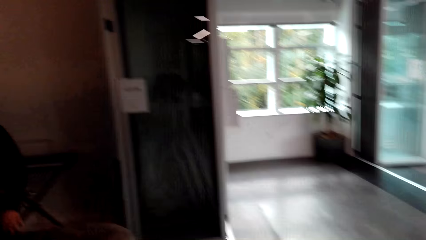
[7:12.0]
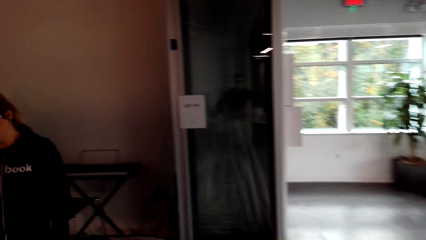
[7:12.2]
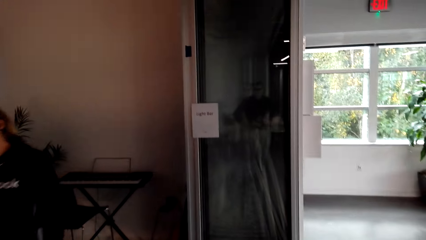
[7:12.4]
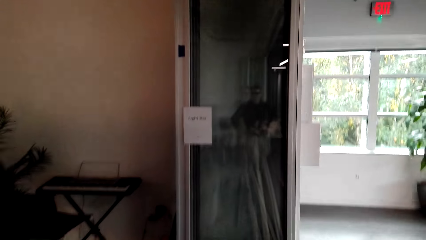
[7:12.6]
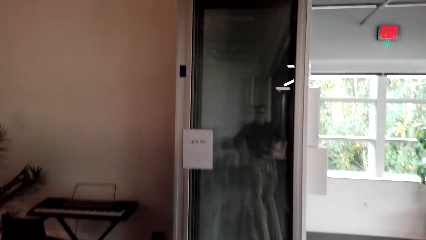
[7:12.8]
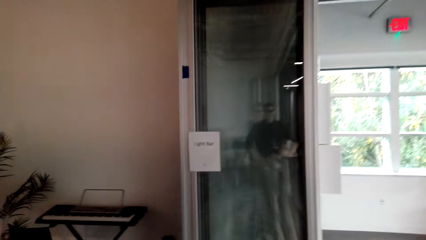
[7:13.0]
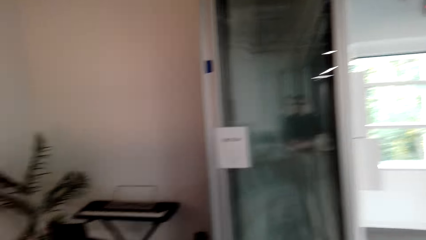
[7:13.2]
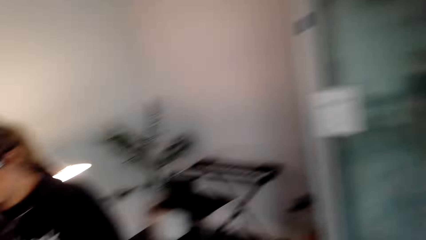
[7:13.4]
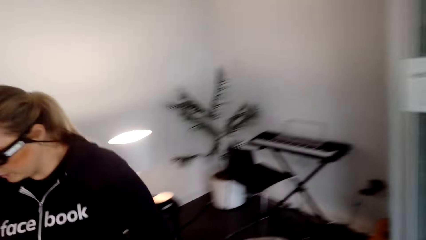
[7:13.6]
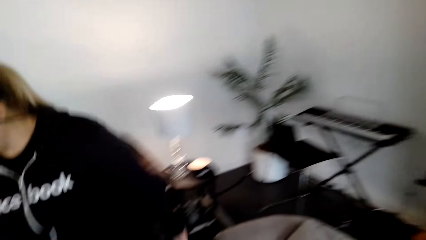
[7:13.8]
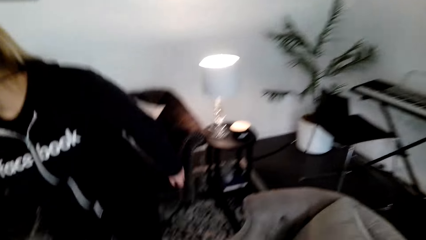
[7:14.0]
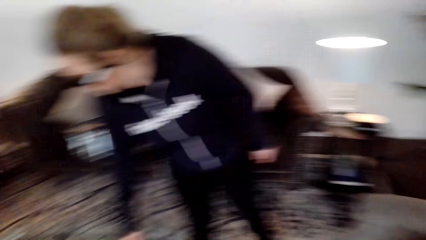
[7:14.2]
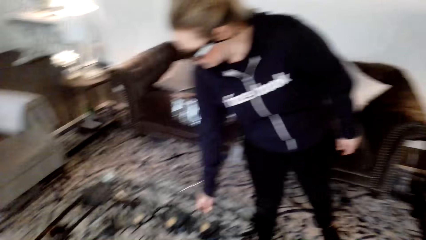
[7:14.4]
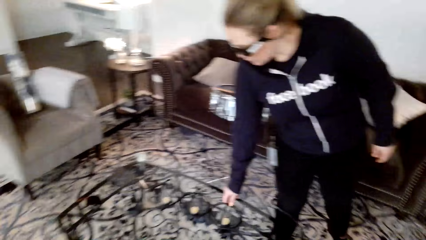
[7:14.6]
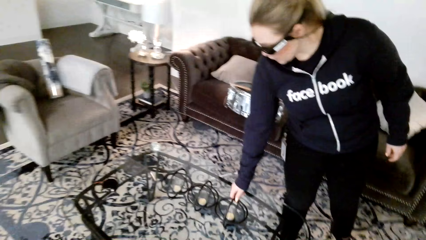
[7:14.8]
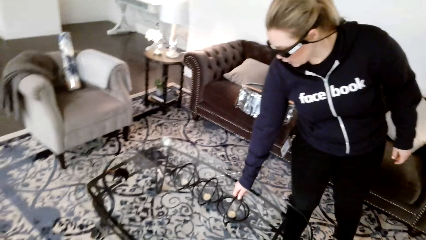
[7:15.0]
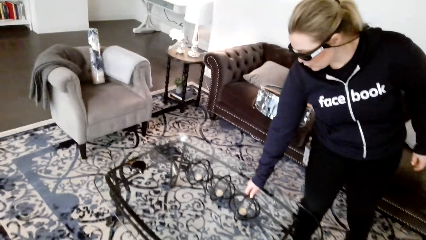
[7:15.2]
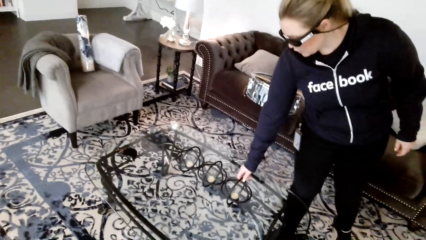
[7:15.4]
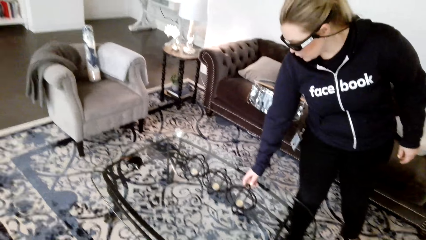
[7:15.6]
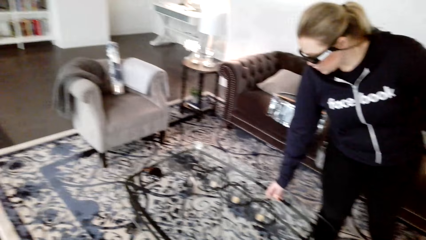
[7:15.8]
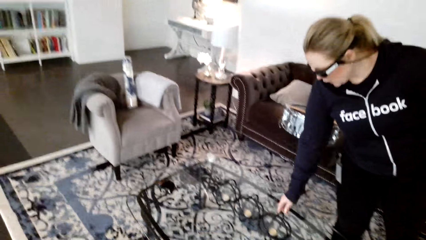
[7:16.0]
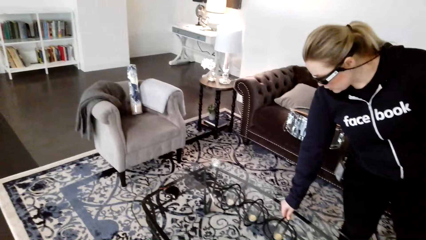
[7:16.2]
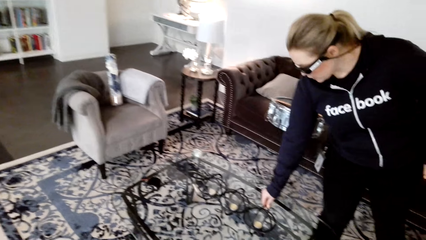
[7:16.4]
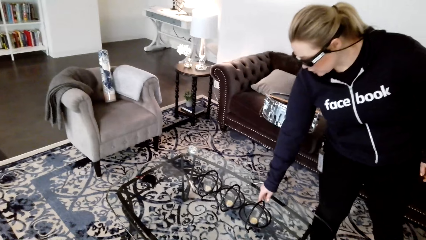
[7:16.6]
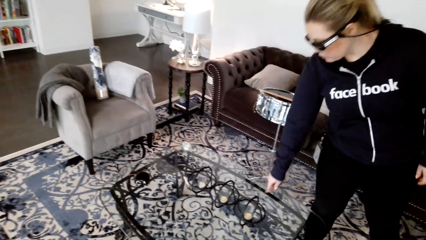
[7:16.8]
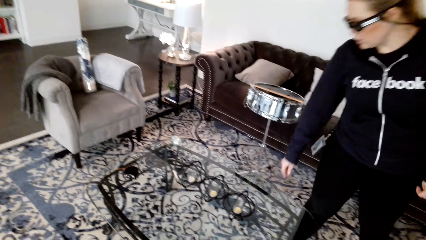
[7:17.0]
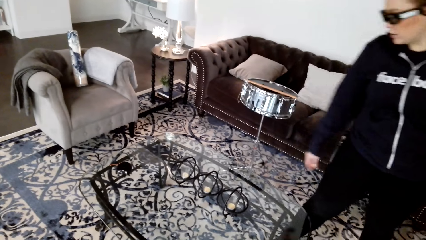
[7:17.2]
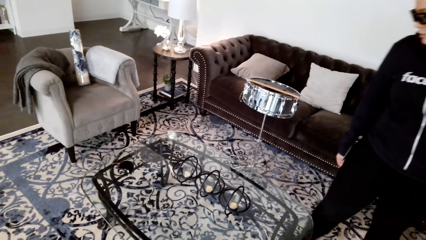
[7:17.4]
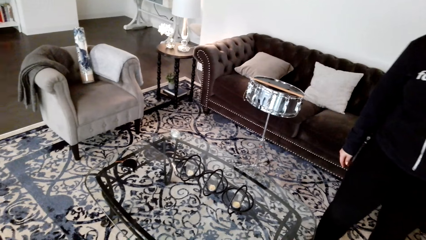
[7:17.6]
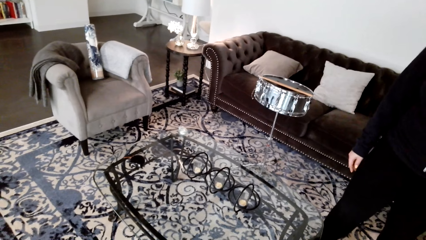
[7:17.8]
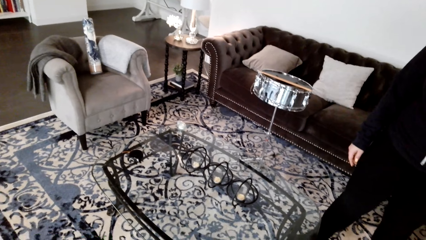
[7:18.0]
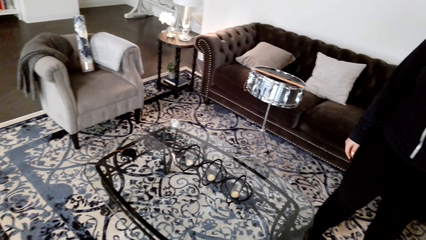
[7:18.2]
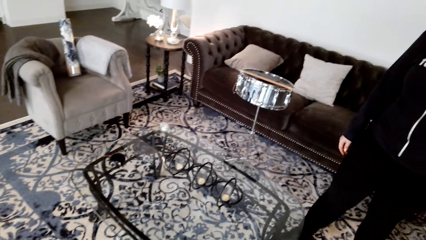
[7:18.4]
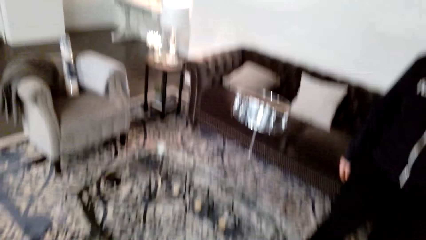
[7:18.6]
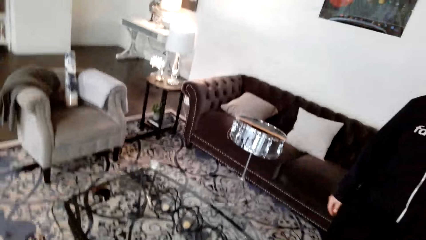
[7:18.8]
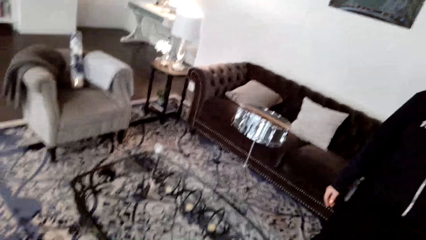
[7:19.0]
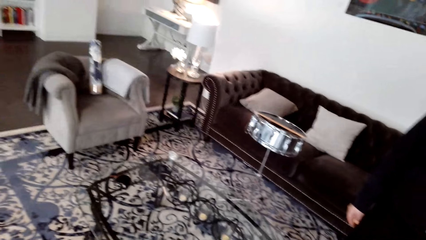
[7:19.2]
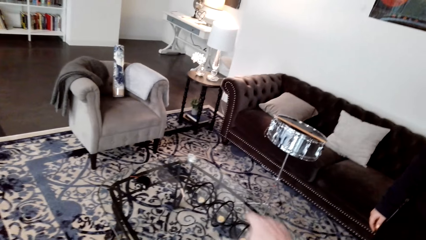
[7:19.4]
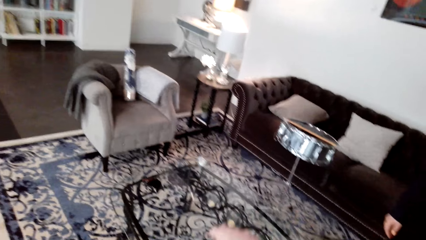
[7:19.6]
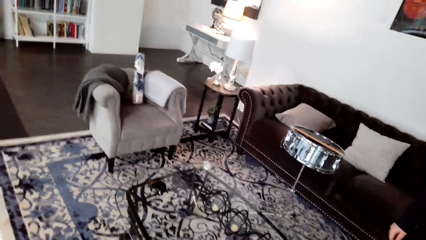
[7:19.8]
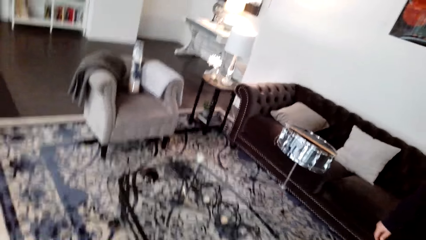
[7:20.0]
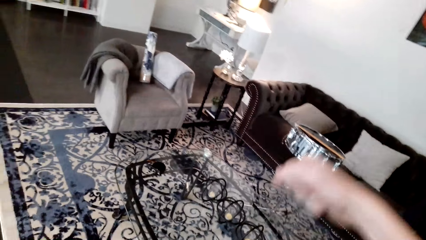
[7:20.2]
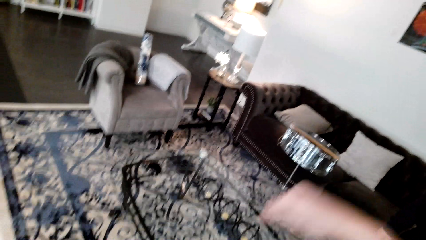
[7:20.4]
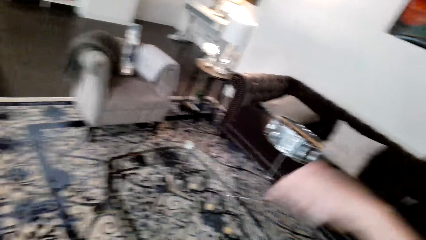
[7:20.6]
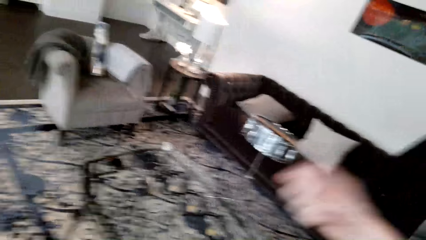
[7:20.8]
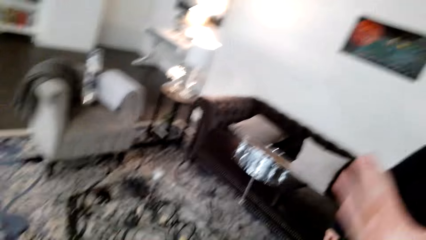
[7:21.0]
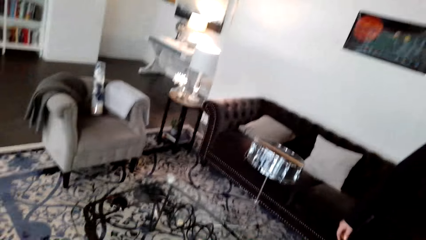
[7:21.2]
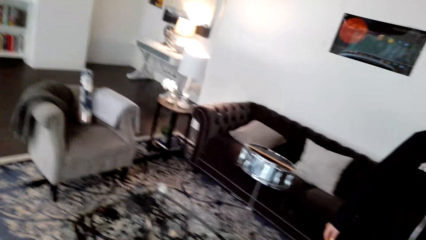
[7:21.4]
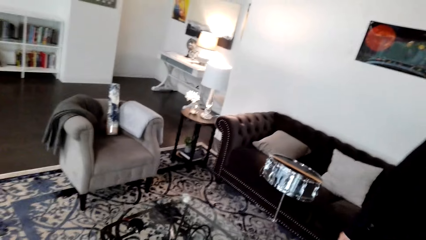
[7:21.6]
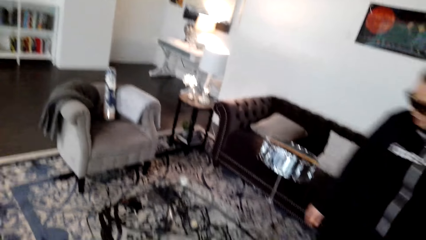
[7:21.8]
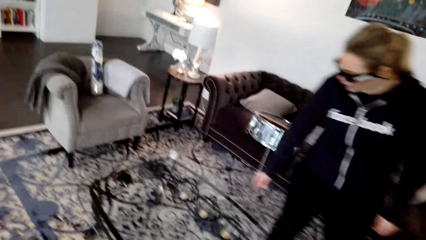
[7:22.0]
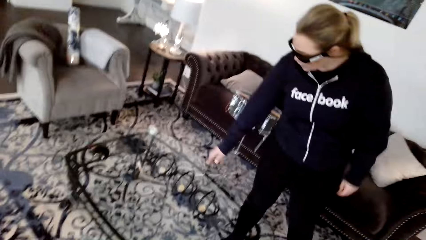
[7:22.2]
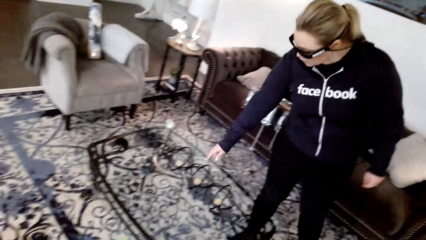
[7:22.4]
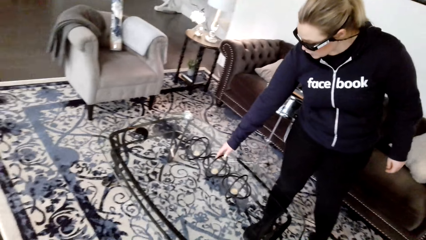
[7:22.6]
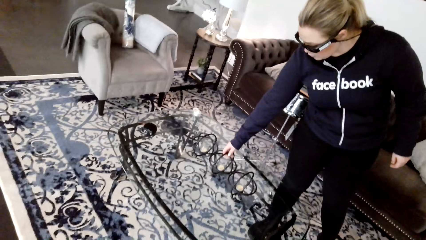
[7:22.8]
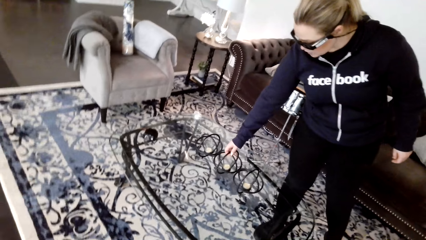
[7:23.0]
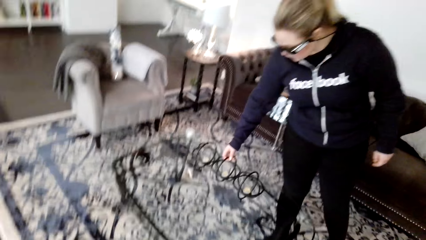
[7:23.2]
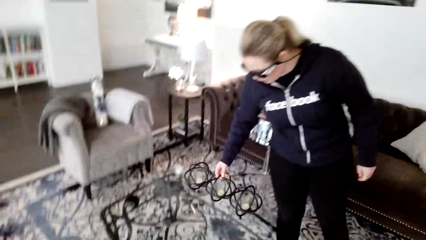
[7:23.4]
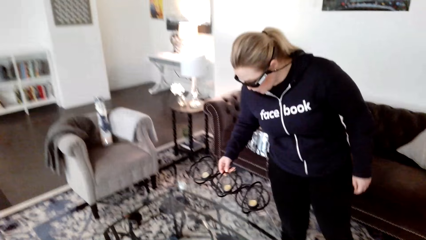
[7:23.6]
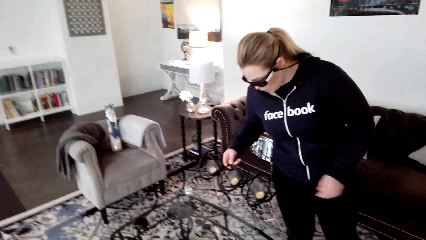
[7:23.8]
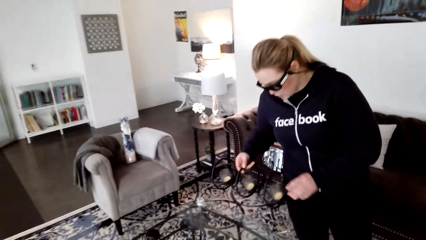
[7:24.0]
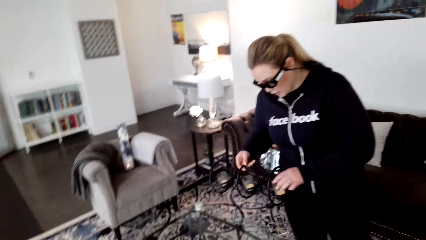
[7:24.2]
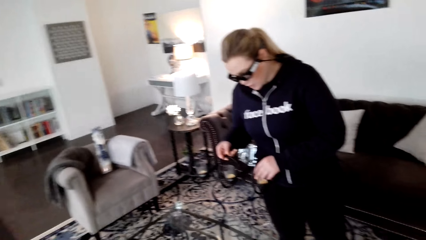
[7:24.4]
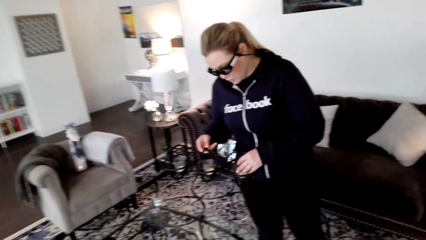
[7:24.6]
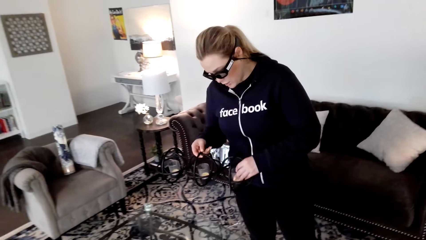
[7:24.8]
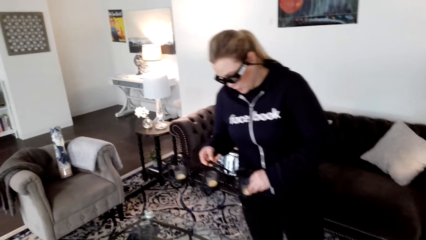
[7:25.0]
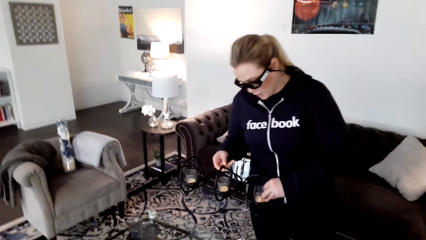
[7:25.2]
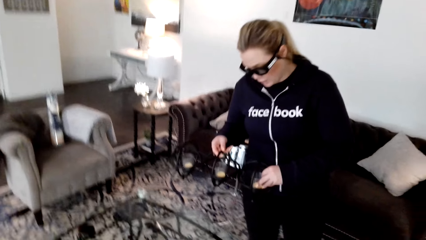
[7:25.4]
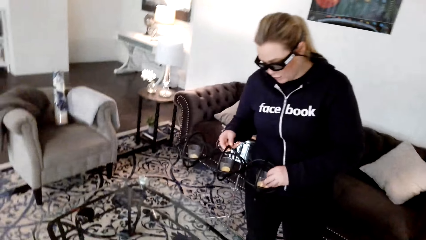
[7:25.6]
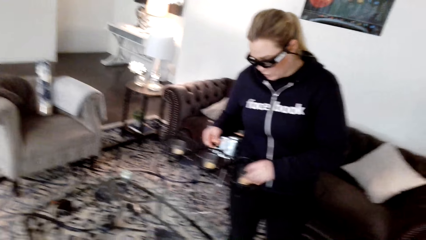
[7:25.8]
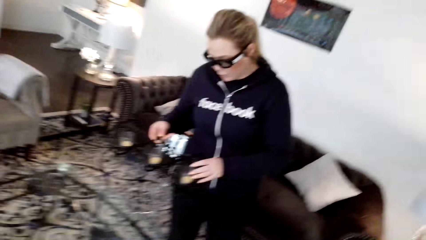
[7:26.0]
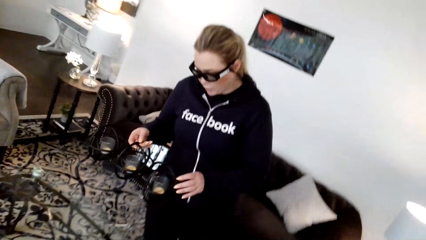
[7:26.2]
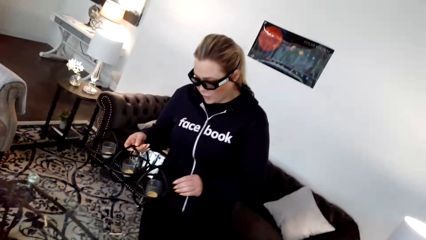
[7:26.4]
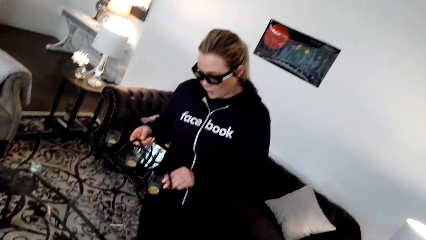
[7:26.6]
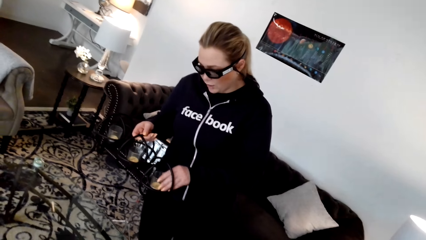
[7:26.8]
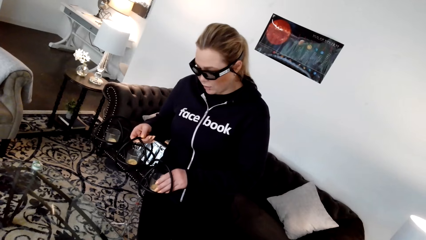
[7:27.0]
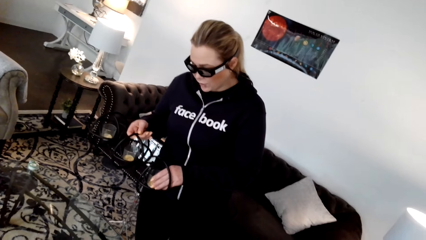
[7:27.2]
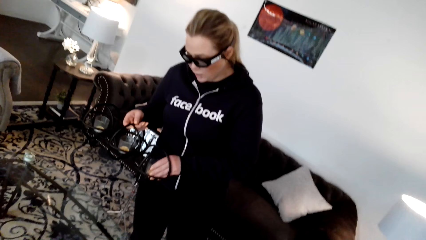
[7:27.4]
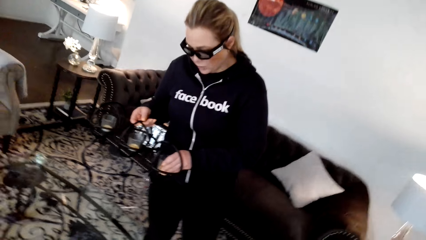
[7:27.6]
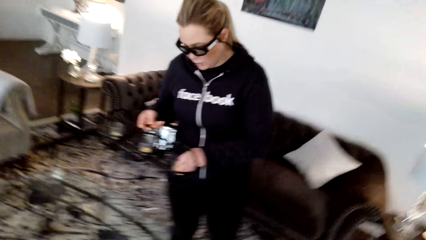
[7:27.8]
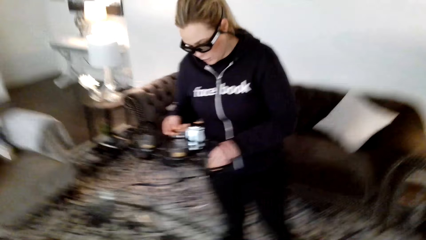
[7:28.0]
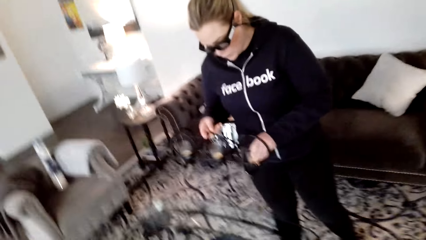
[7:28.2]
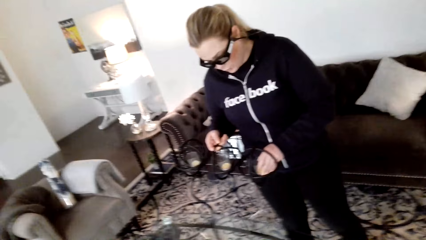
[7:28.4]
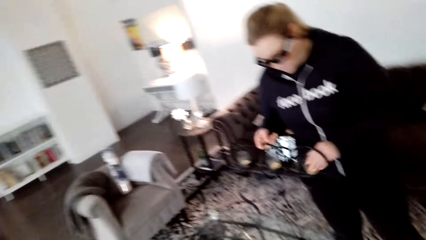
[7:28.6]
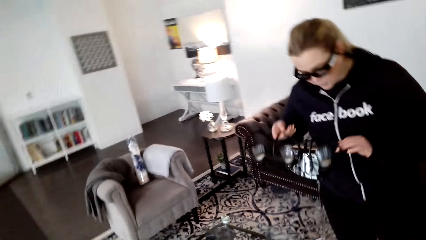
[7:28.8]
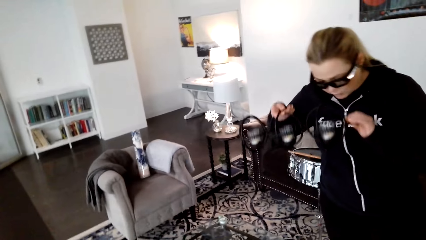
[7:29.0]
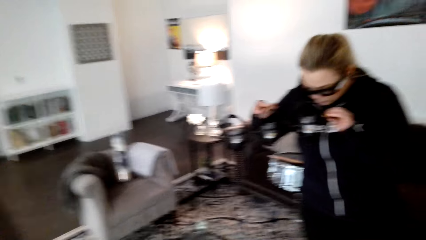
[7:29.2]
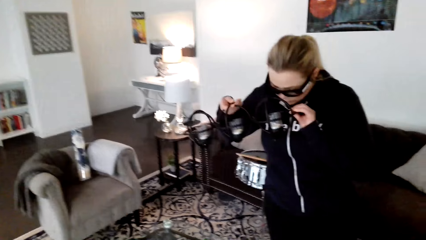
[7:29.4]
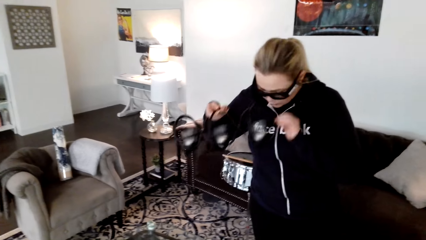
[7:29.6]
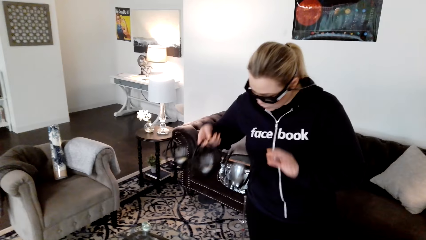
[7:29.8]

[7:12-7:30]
A person adjusts the candle holder. The person carries the candle holder and lifts up the candle holder.
